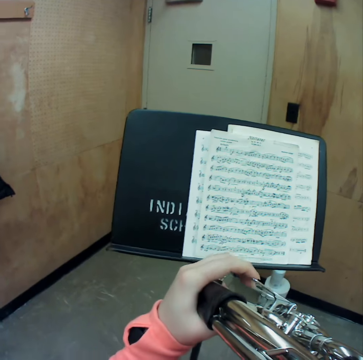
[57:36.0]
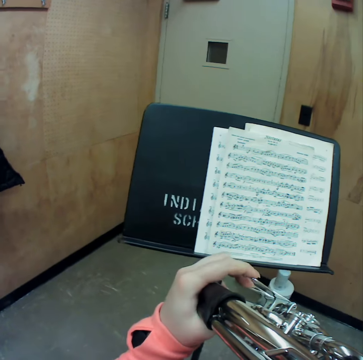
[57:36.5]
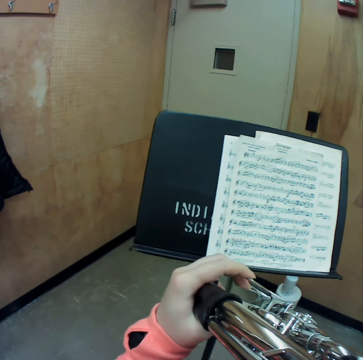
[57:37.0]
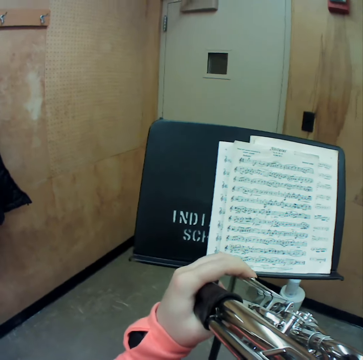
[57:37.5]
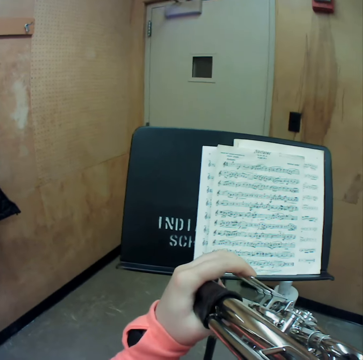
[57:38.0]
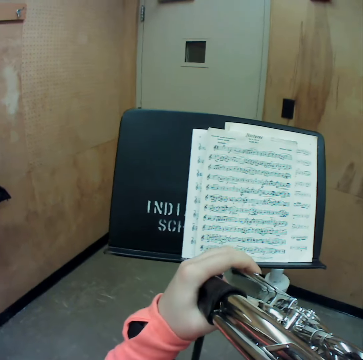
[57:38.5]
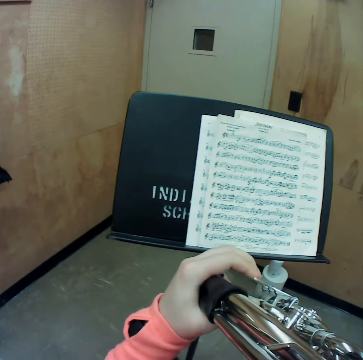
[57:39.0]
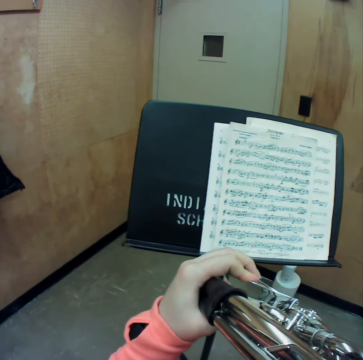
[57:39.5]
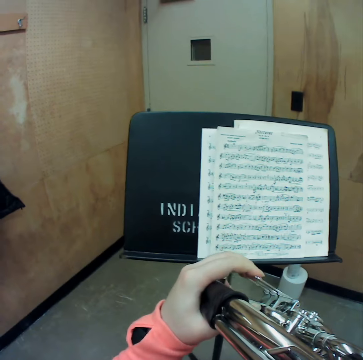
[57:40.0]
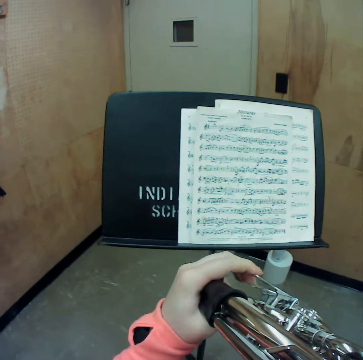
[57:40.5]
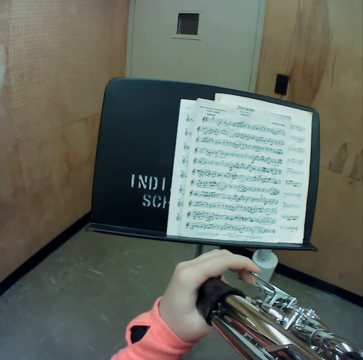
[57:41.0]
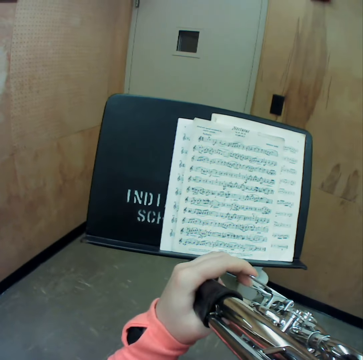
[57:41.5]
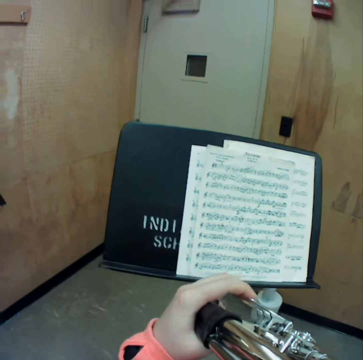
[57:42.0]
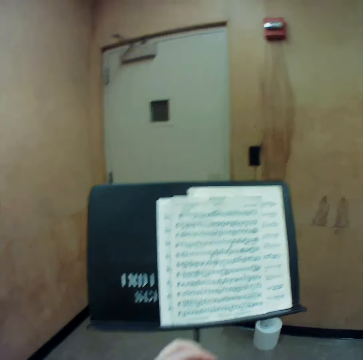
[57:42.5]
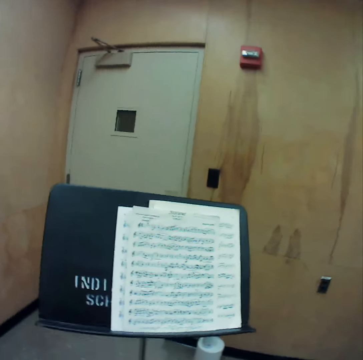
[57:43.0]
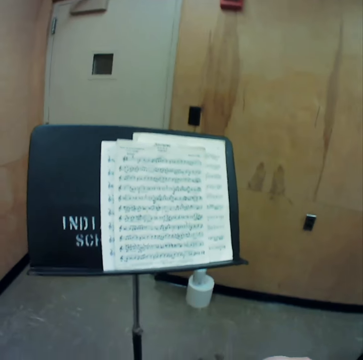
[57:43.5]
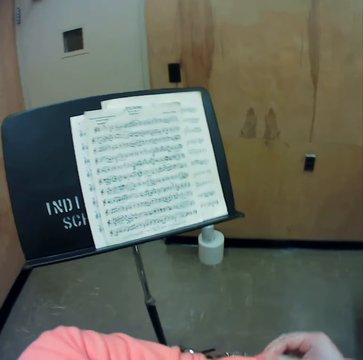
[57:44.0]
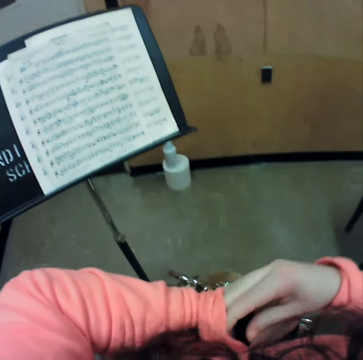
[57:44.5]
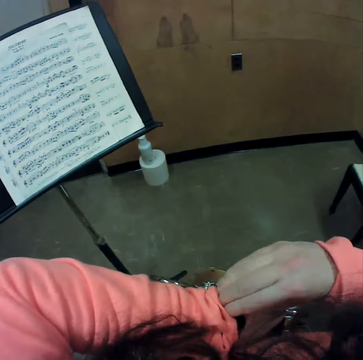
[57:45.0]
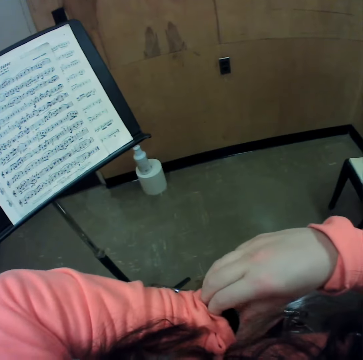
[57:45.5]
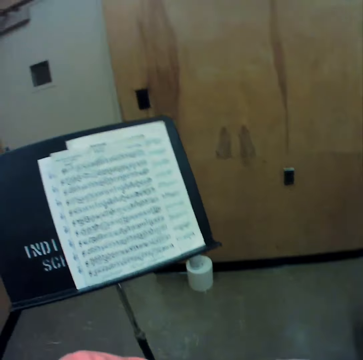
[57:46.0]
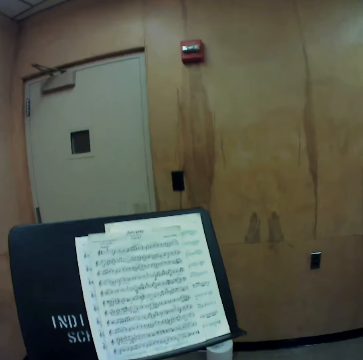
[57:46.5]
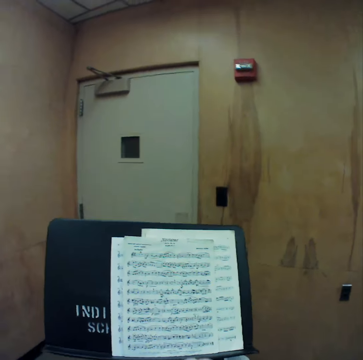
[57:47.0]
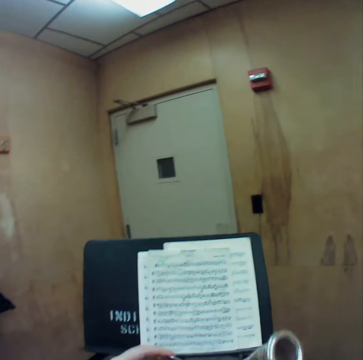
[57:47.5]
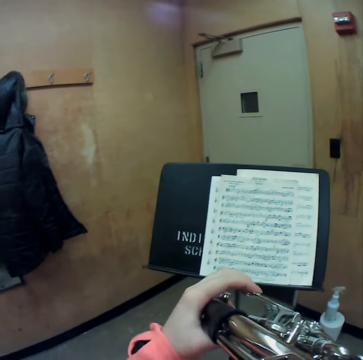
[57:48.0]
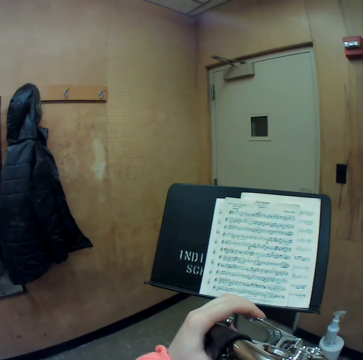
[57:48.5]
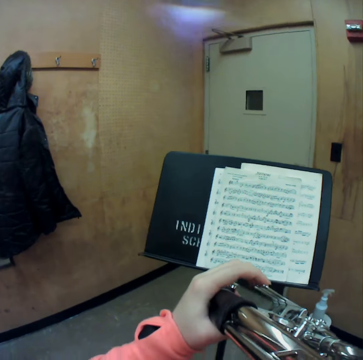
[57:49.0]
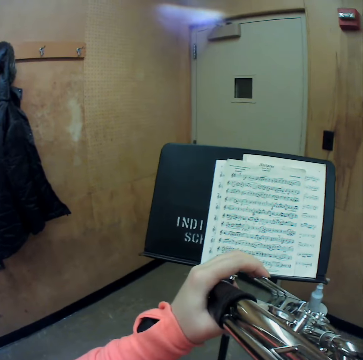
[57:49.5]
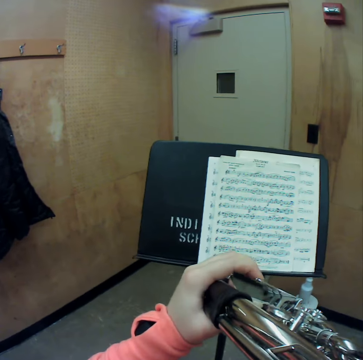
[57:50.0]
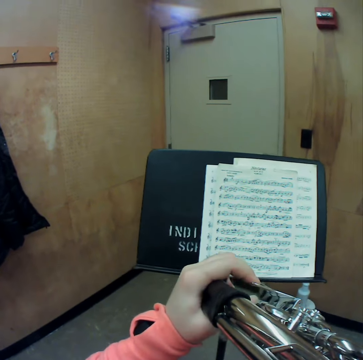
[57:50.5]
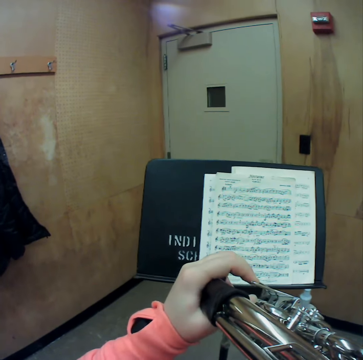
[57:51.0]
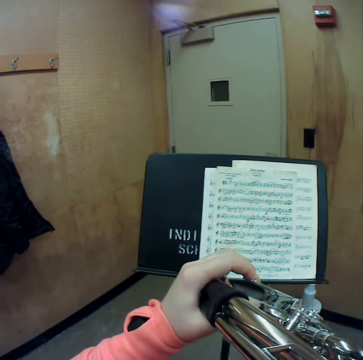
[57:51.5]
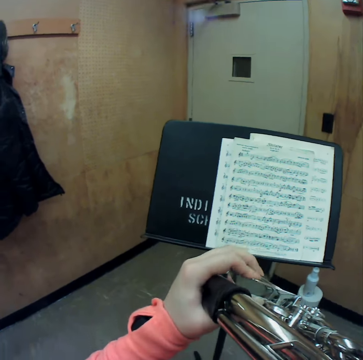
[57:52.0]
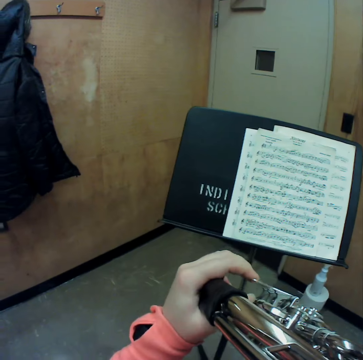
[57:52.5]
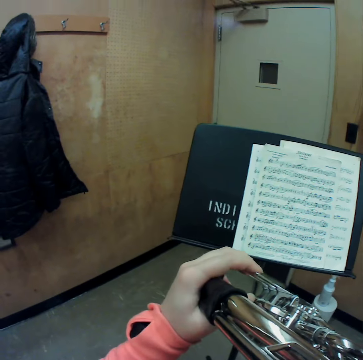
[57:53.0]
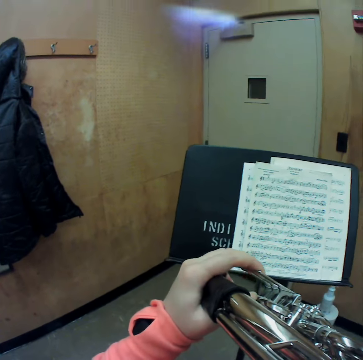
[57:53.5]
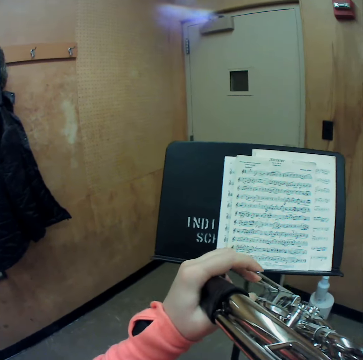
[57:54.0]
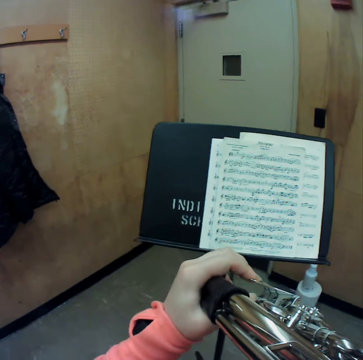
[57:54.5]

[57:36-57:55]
The camera wearer lowers the horn. She adjusts her left sleeve with her right hand. She looks at the watch. She raises the horn with both hands. She plays the horn.

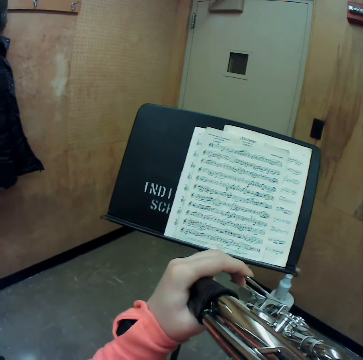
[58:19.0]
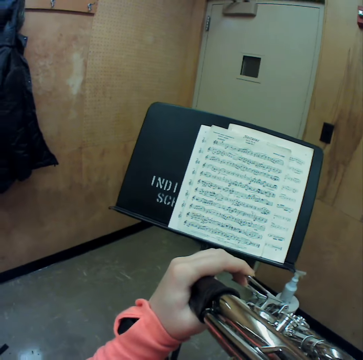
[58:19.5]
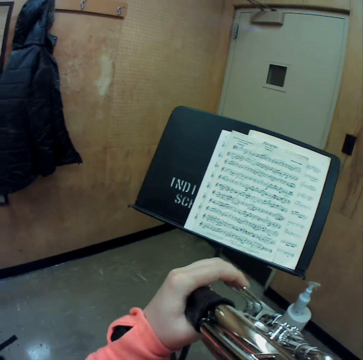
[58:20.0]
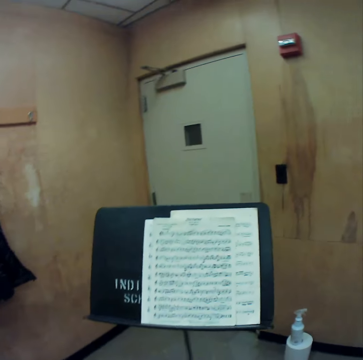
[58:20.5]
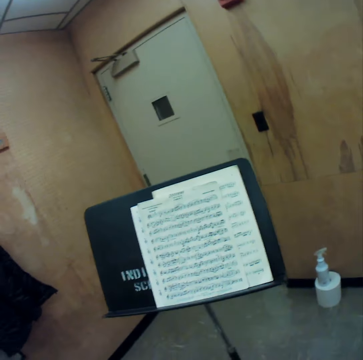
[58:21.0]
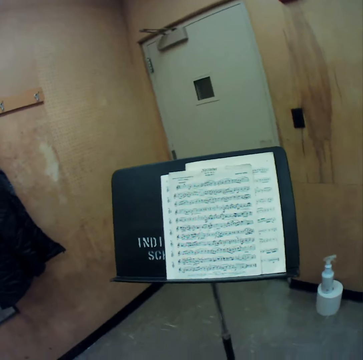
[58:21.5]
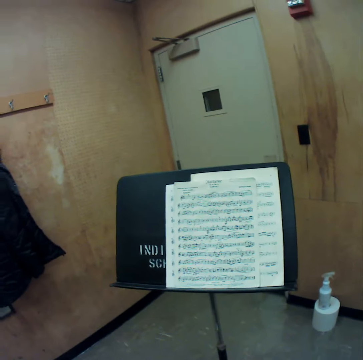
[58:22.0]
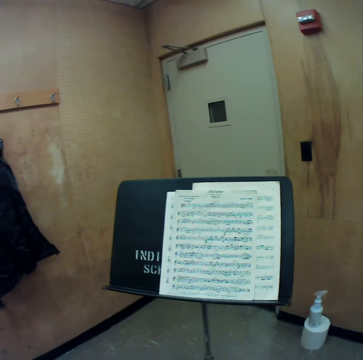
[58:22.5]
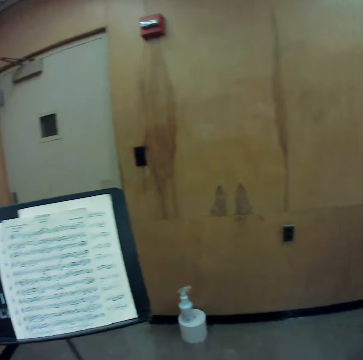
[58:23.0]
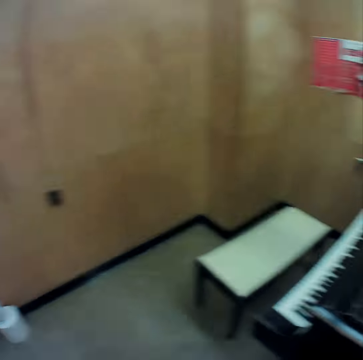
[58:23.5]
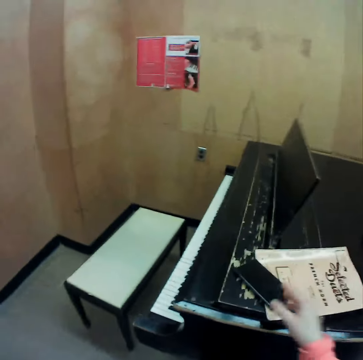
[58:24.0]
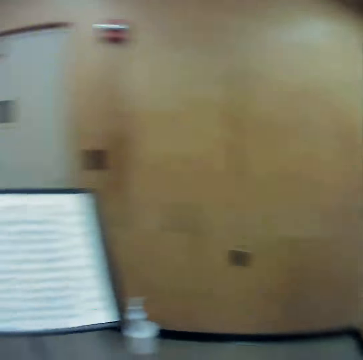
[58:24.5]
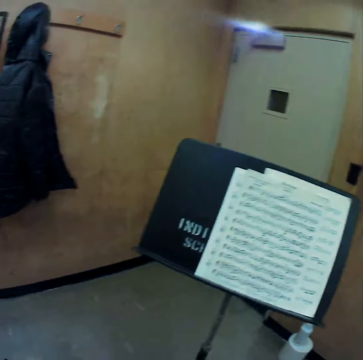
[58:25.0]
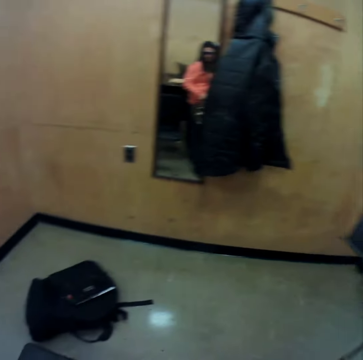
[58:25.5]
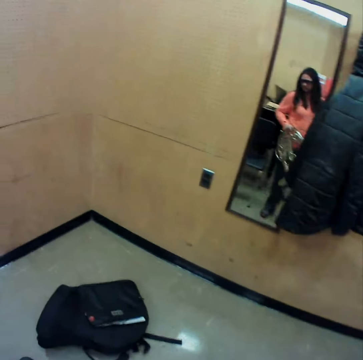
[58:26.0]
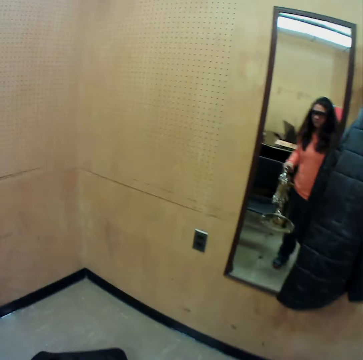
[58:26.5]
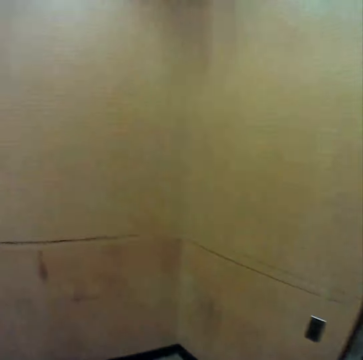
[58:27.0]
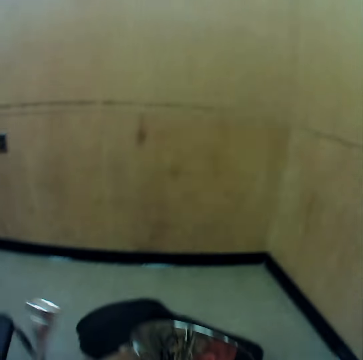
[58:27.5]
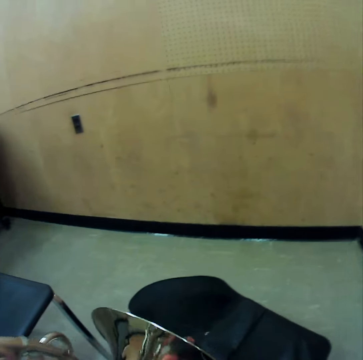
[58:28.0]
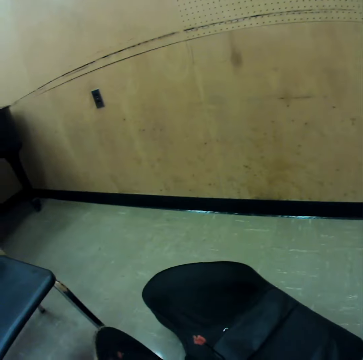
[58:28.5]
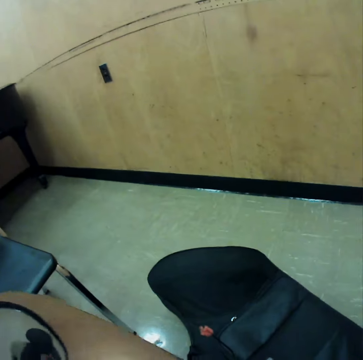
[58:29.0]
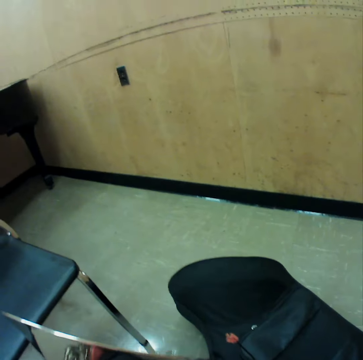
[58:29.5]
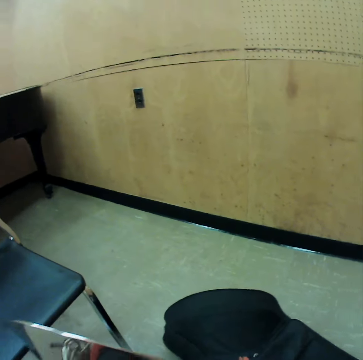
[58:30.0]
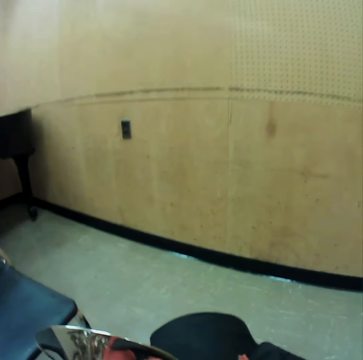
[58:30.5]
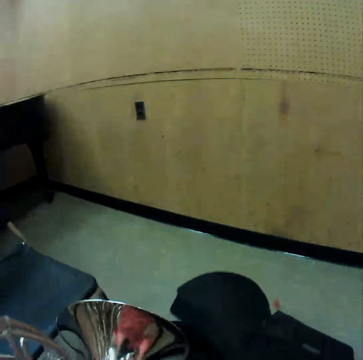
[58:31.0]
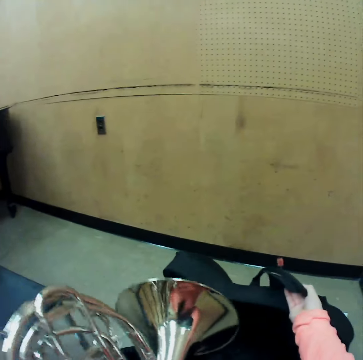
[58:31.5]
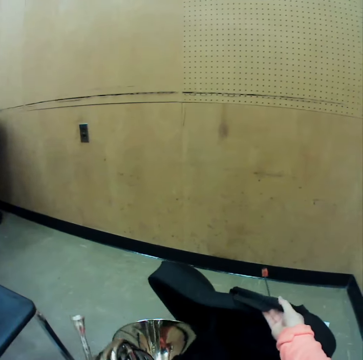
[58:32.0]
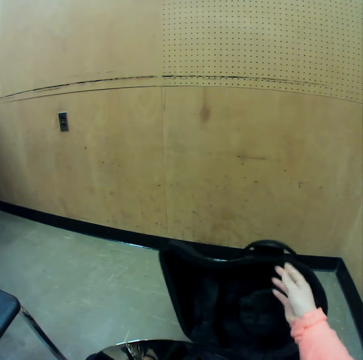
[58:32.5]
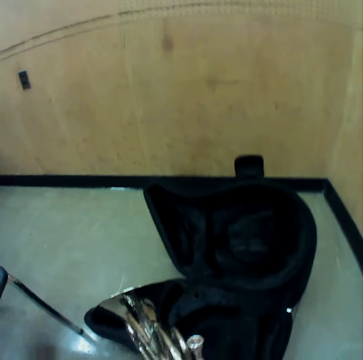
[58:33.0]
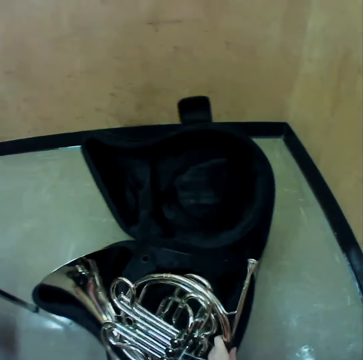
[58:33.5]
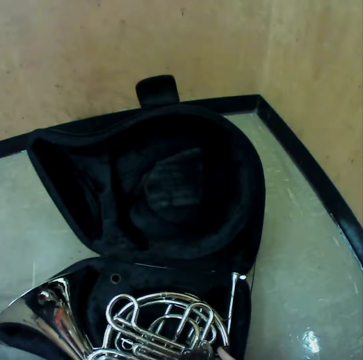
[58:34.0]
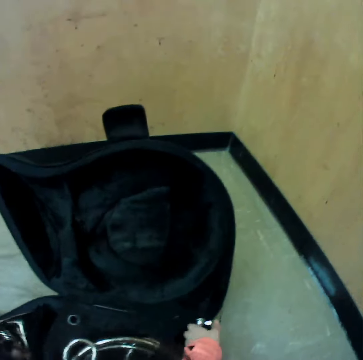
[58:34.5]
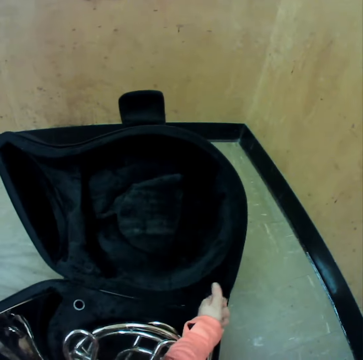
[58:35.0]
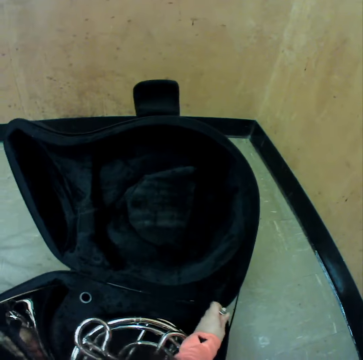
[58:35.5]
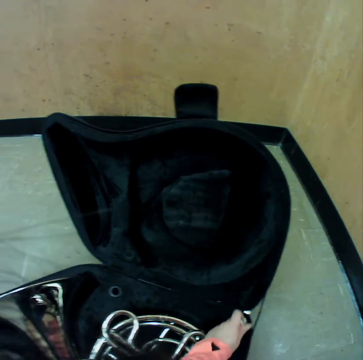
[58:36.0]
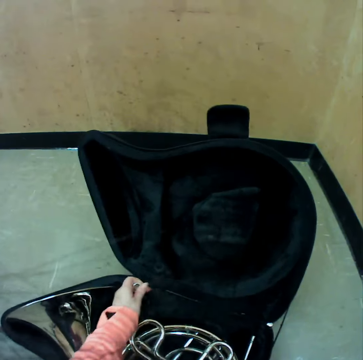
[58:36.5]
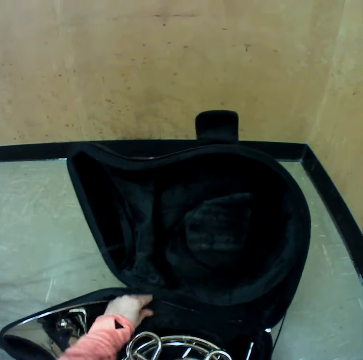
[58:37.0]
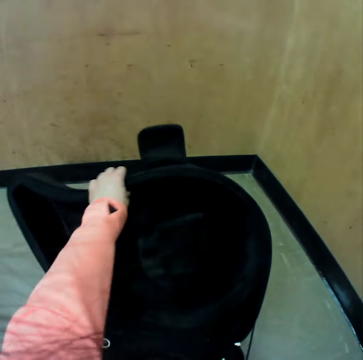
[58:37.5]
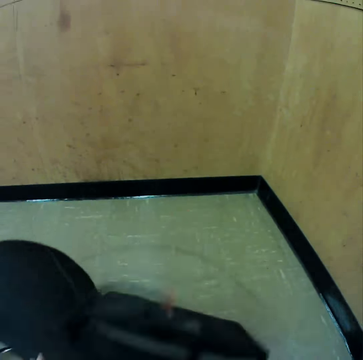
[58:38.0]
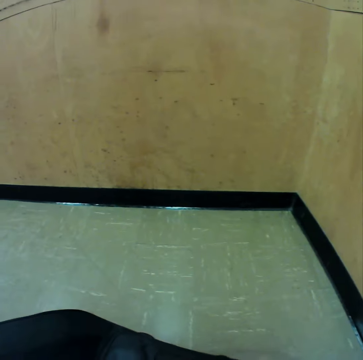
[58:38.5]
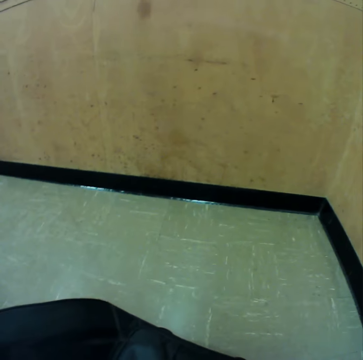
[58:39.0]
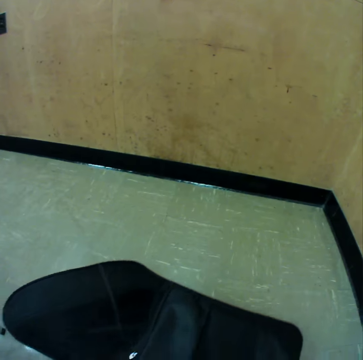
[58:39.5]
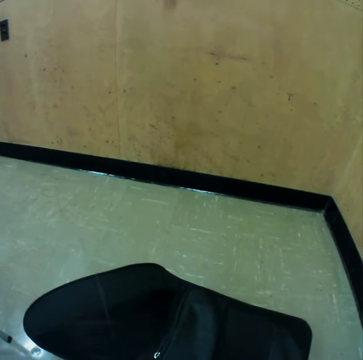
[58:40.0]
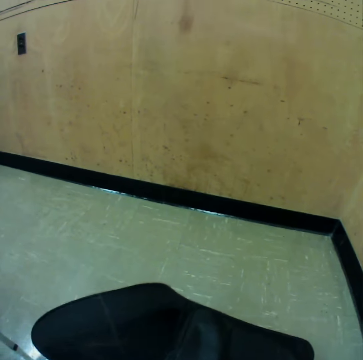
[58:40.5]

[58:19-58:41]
The camera wearer lowers the horn. She gets up. She picks the phone from the piano fallboard with her right hand. She looks around. She holds the horn in her left hand. She opens a horn case with her right hand. She places the horn in her left hand into the horn case. She touches her face with her right hand. She removes the mouthpiece of the horn with her left hand. She drops the mouthpiece of the horn into the mouthpiece compartment of the horn bag with her left hand. She closes the horn case with her left hand. She lowers her right hand. She closes the horn bag with both hands.
